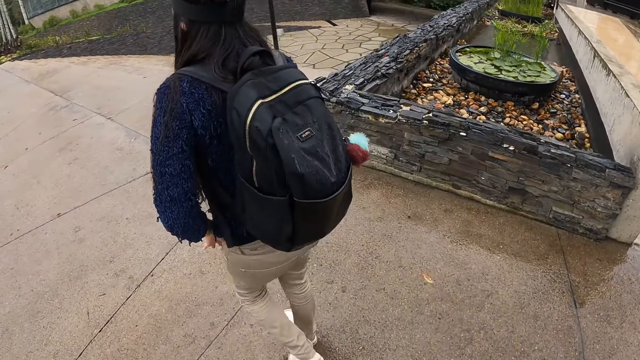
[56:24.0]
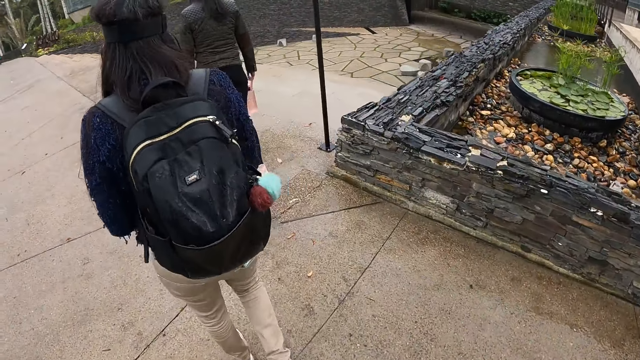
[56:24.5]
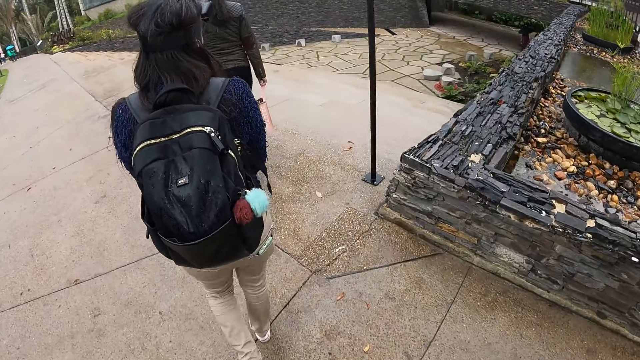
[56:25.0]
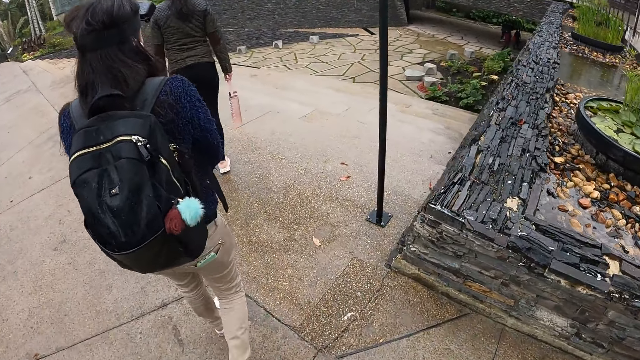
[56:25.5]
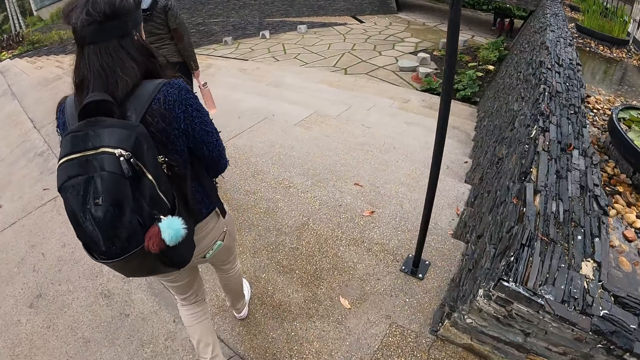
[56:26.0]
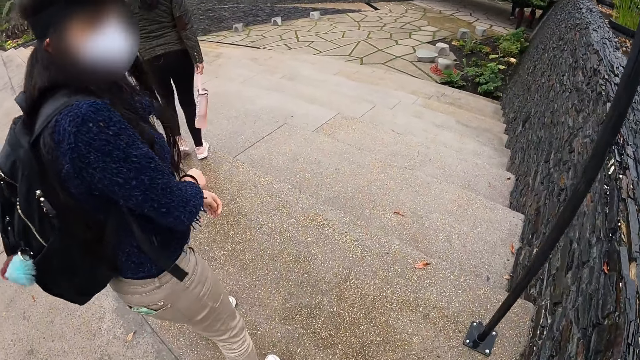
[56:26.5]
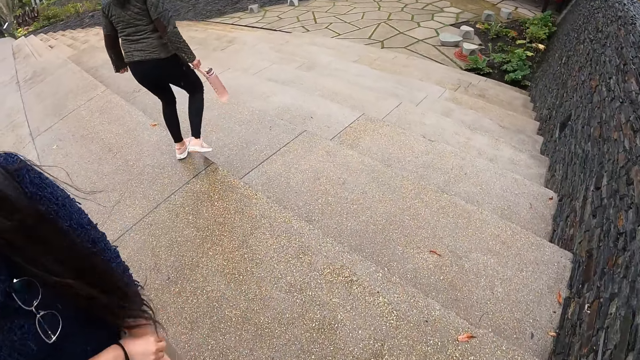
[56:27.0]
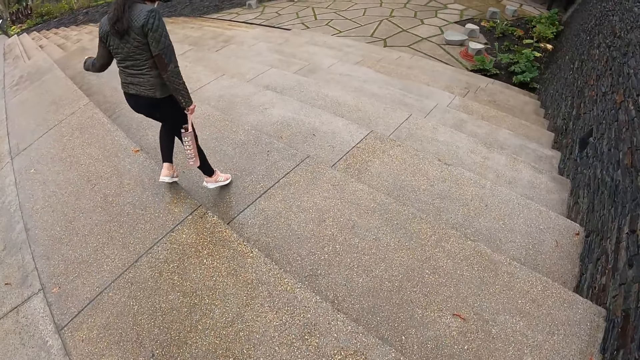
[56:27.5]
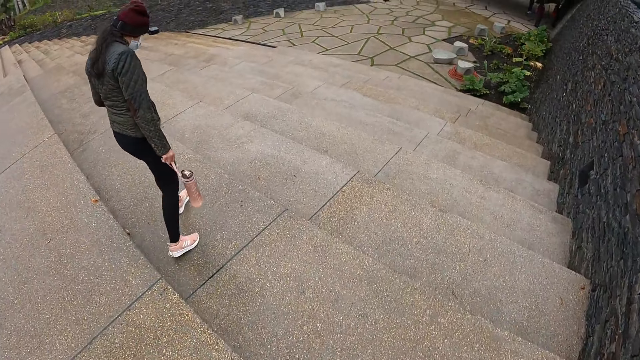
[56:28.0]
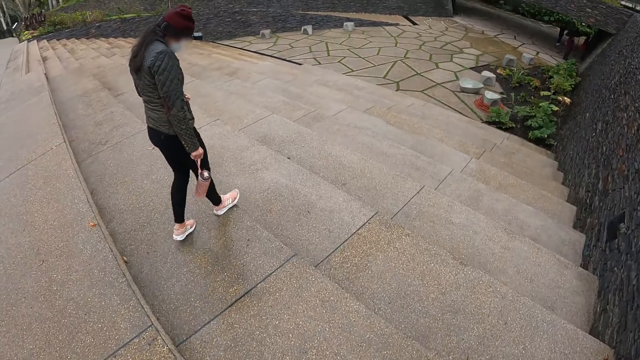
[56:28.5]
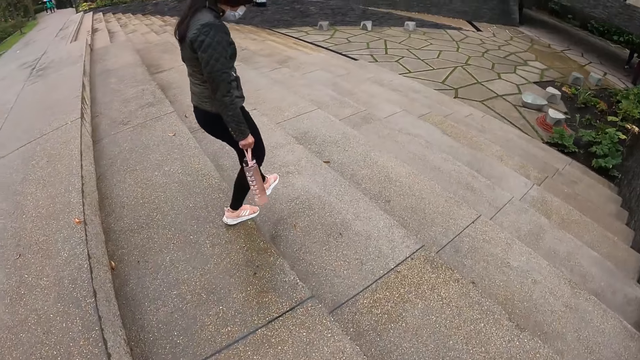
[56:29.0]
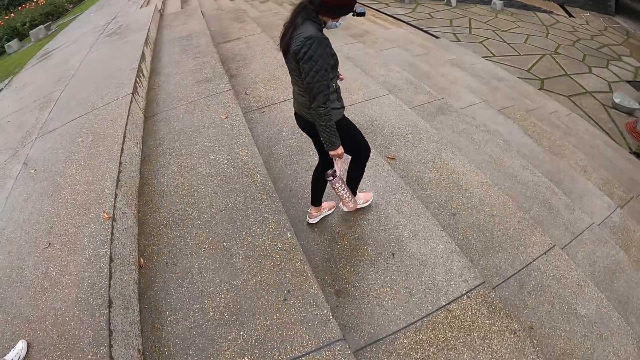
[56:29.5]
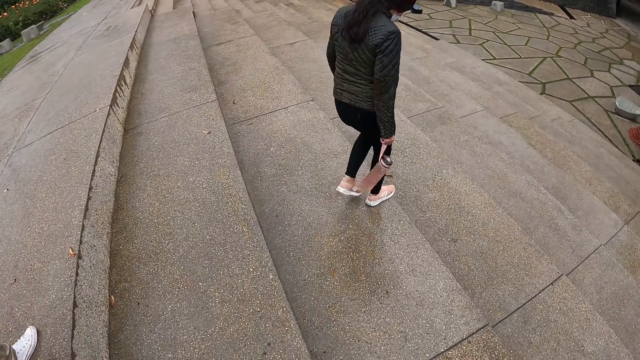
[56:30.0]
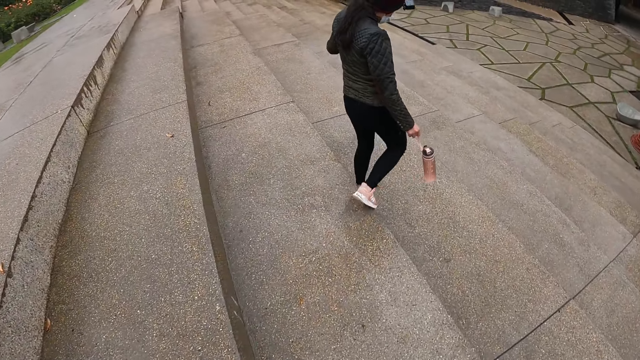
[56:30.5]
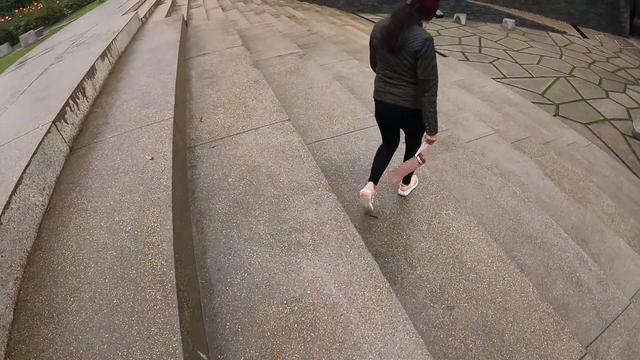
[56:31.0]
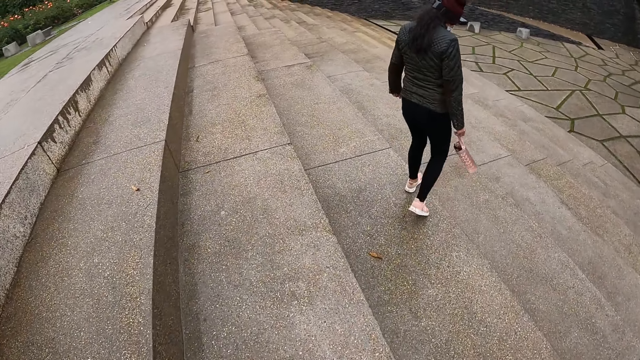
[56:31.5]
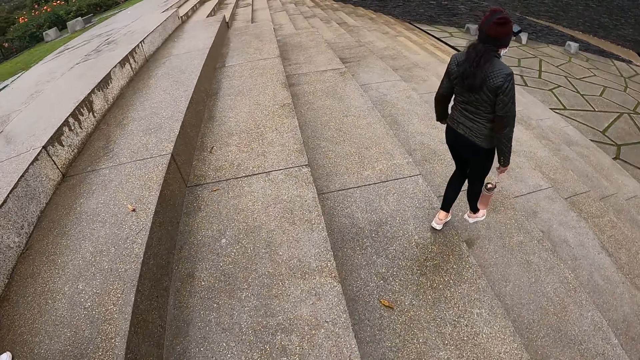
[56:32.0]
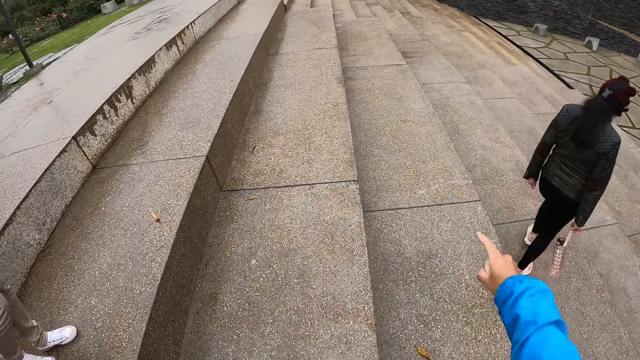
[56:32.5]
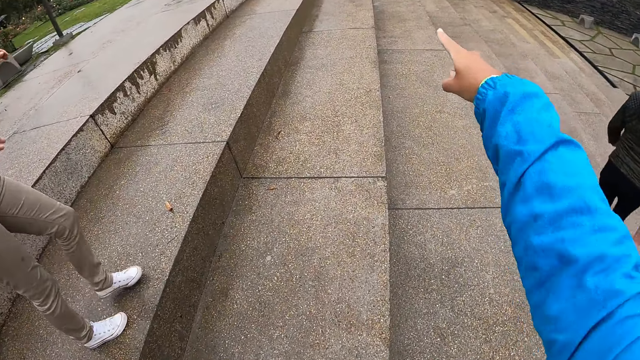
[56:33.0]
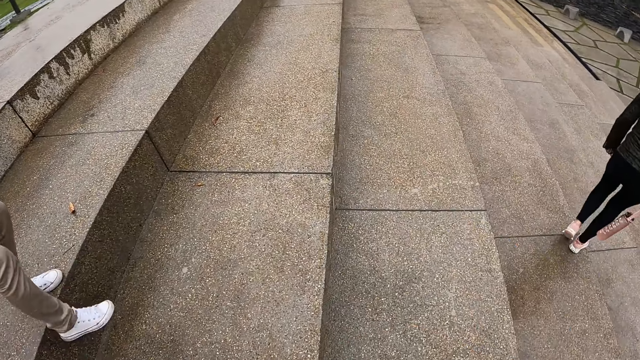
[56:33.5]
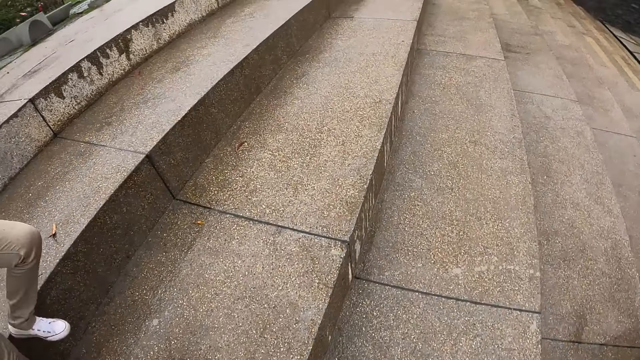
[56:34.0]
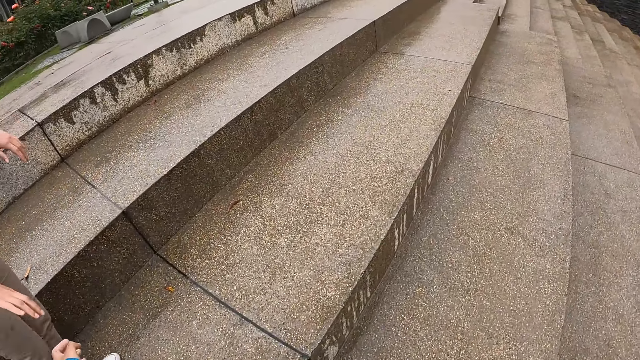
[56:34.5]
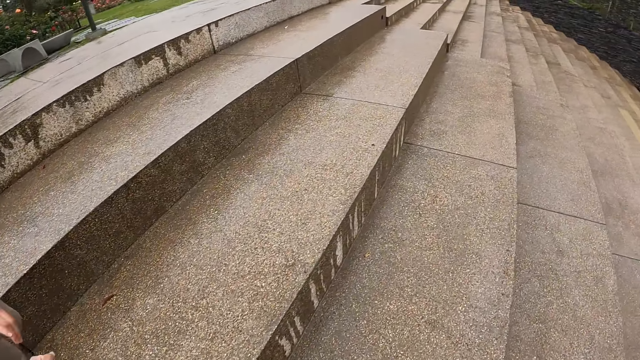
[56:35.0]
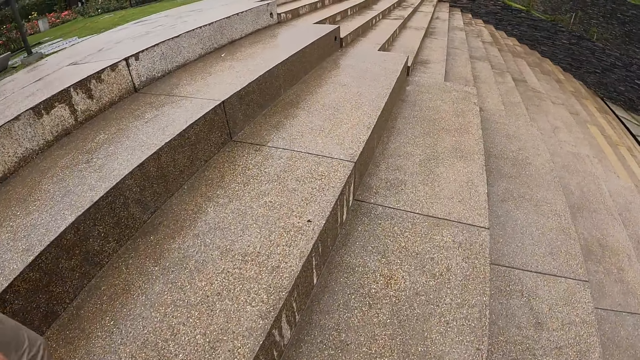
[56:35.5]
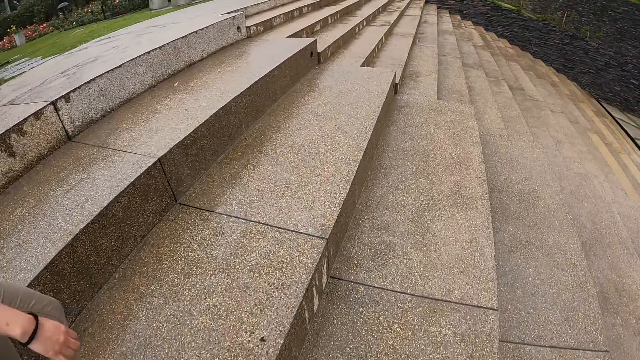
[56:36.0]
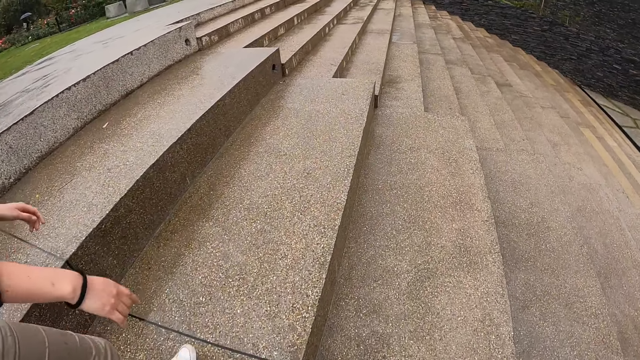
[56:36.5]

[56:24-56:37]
The woman walks down the stairs. Another woman walks down the stairs. The camera wearer walks down the stairs. They interact with the other woman.

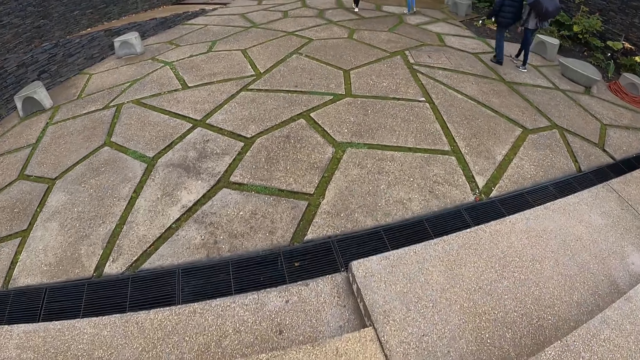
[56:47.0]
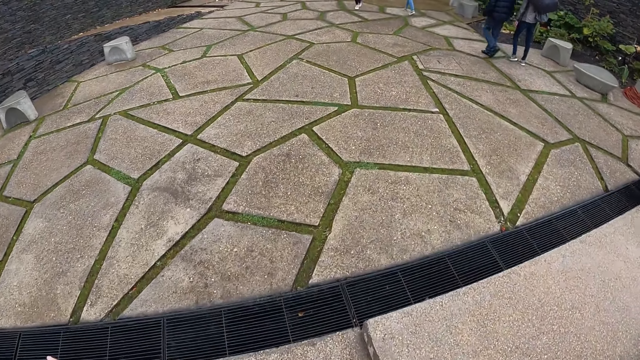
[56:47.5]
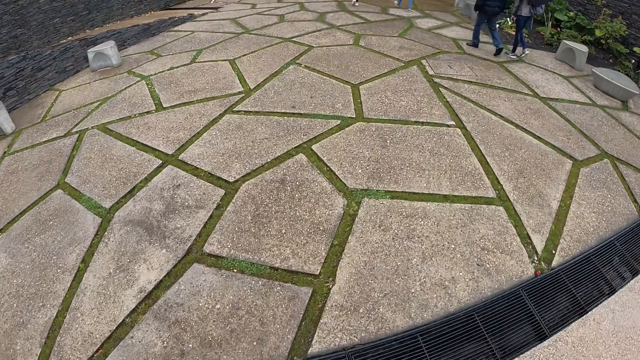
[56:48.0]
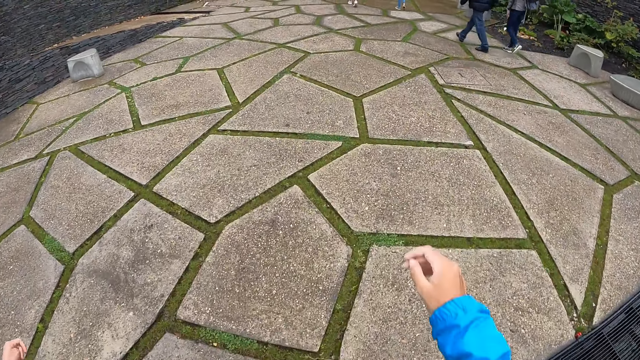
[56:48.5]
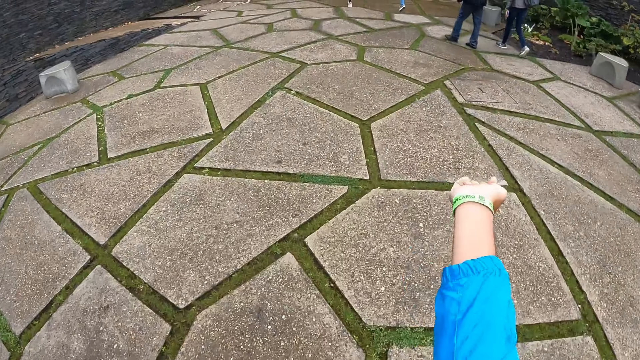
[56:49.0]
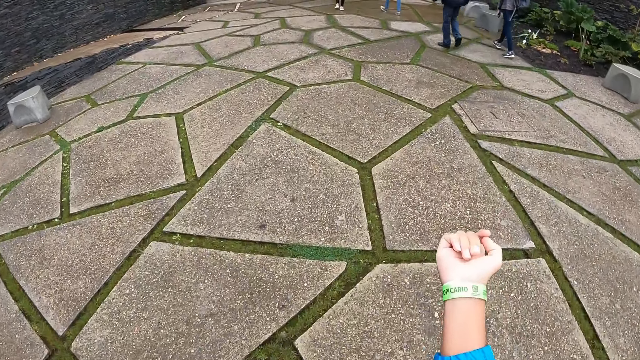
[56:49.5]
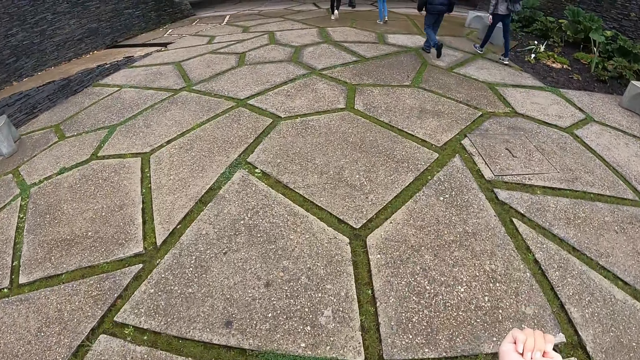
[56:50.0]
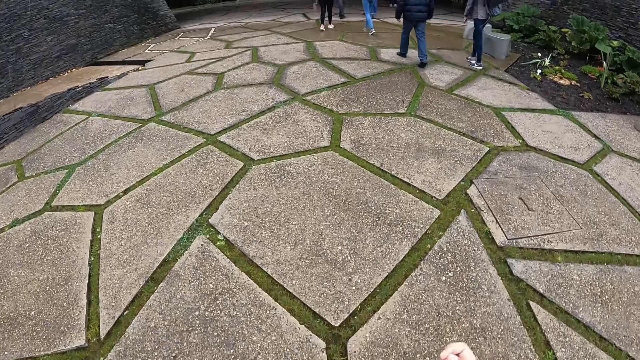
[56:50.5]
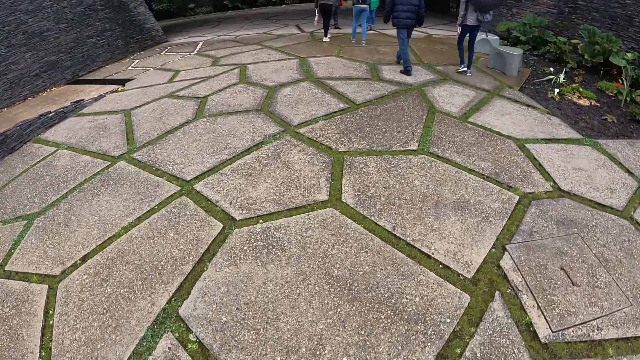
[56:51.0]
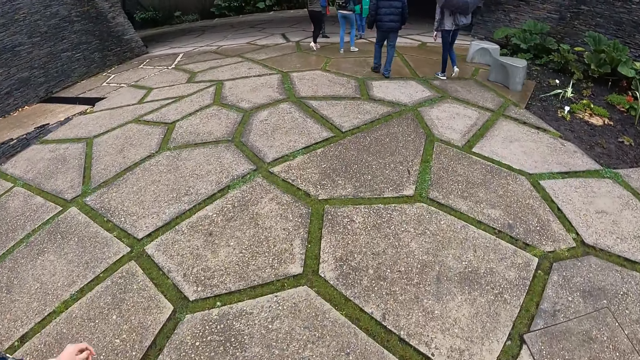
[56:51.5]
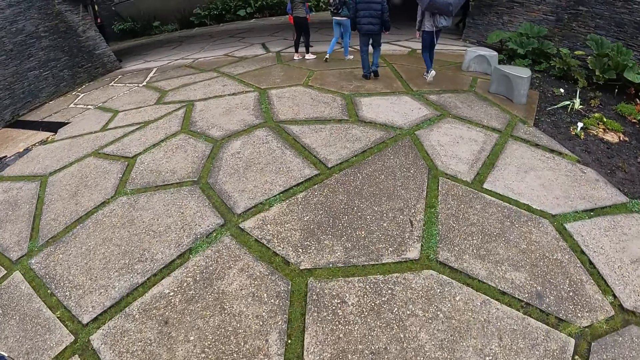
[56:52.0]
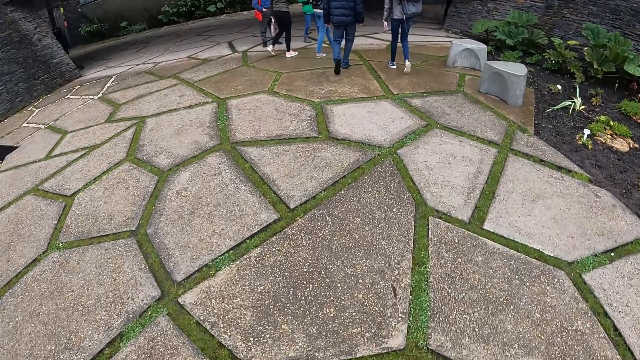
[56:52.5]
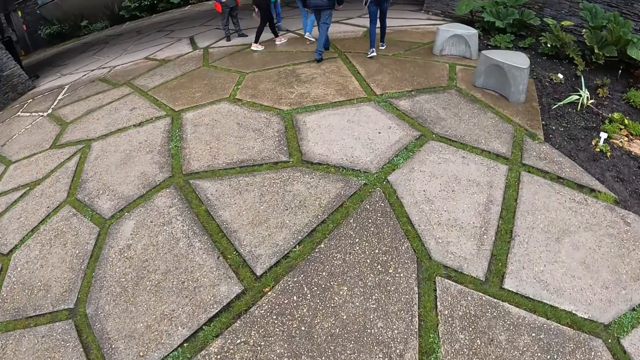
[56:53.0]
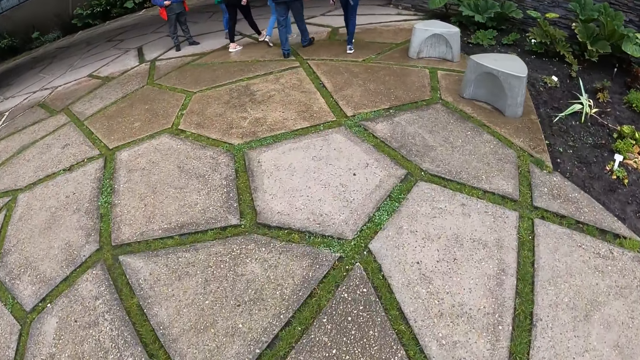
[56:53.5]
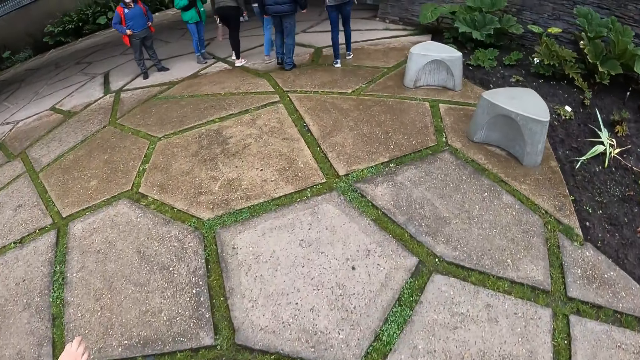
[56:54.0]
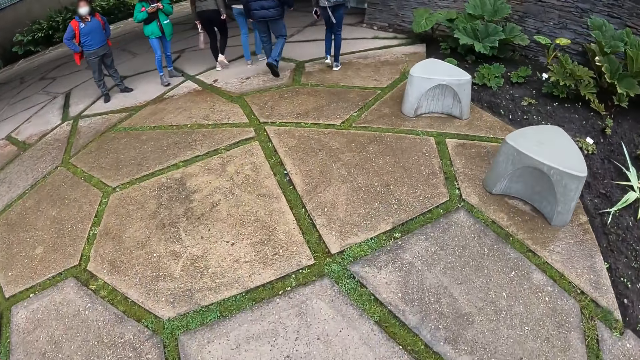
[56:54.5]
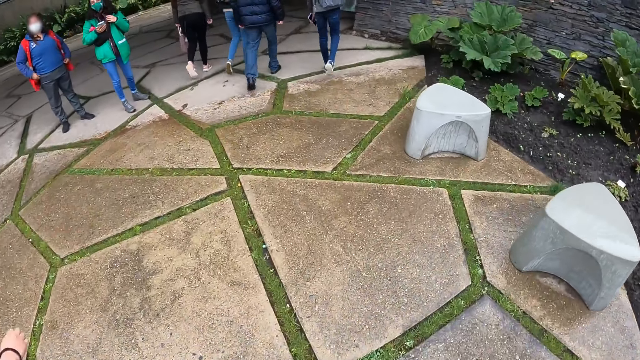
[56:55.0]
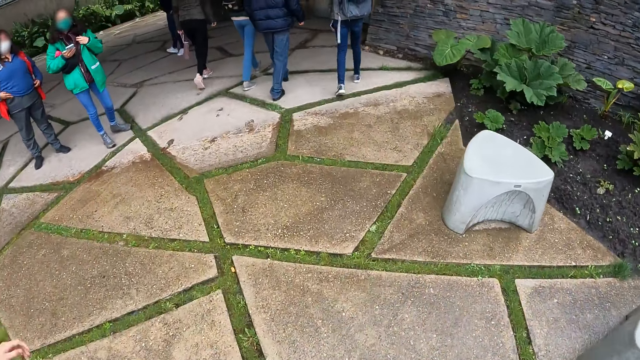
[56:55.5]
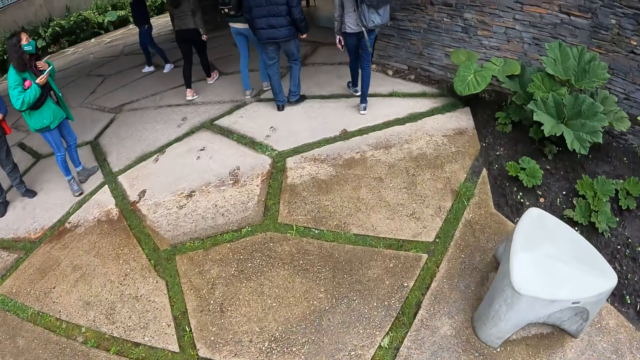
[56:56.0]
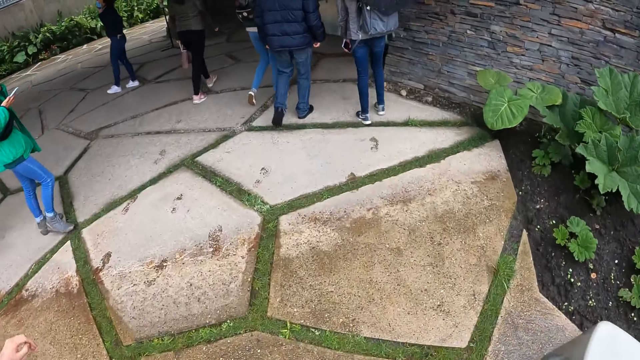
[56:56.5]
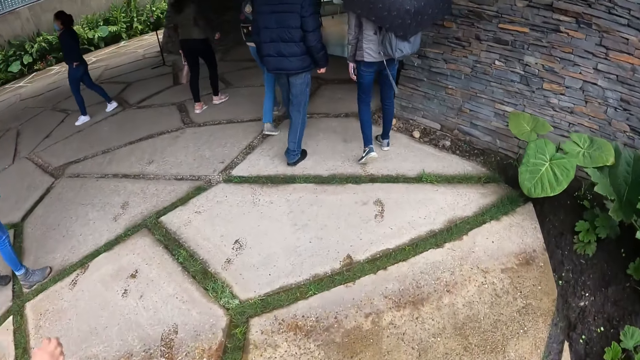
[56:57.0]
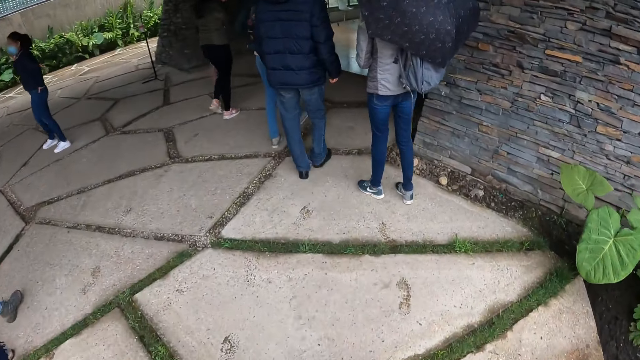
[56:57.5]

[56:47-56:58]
The camera wearer stretches the hand. They walk on the pavements.
